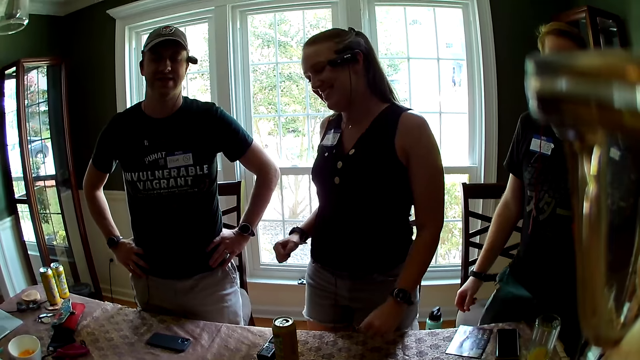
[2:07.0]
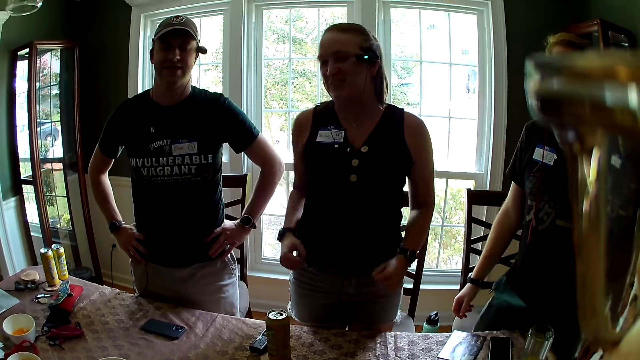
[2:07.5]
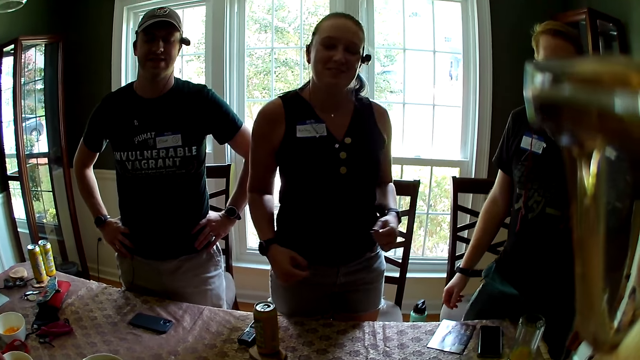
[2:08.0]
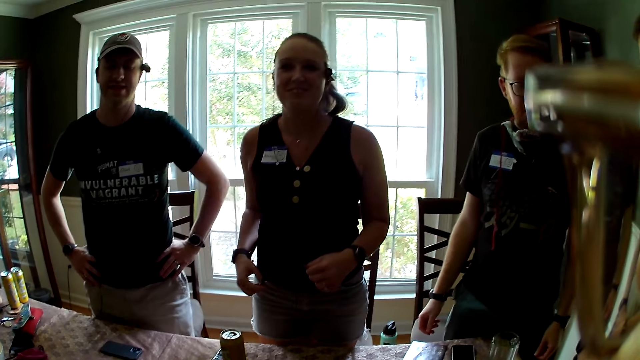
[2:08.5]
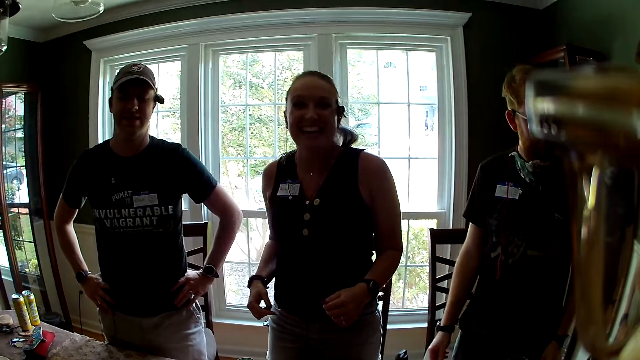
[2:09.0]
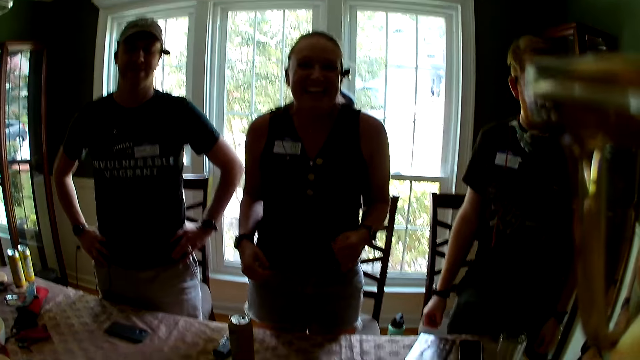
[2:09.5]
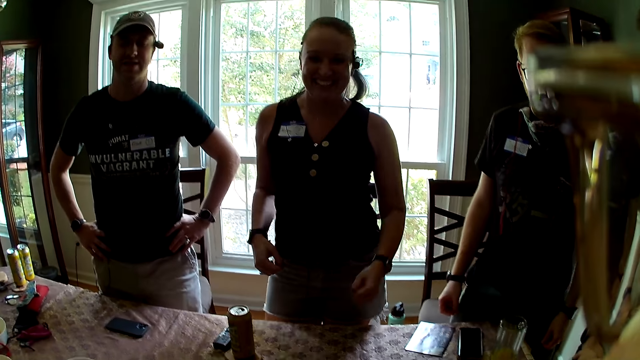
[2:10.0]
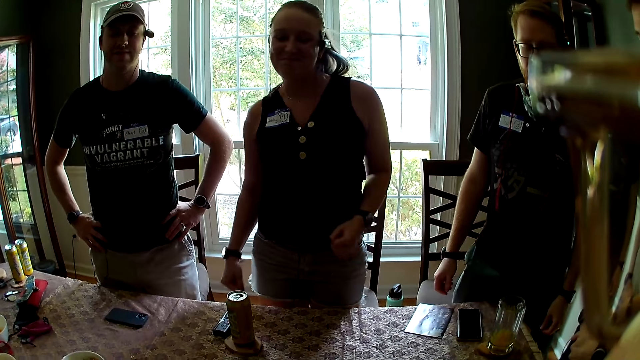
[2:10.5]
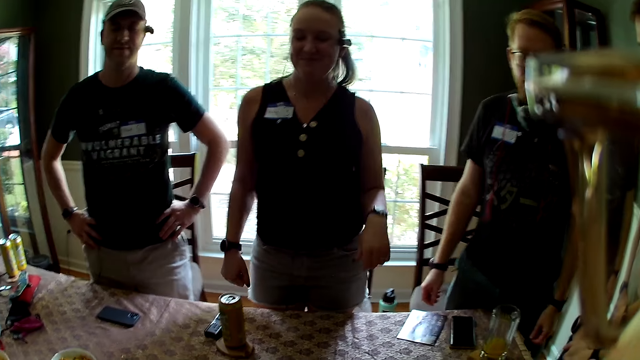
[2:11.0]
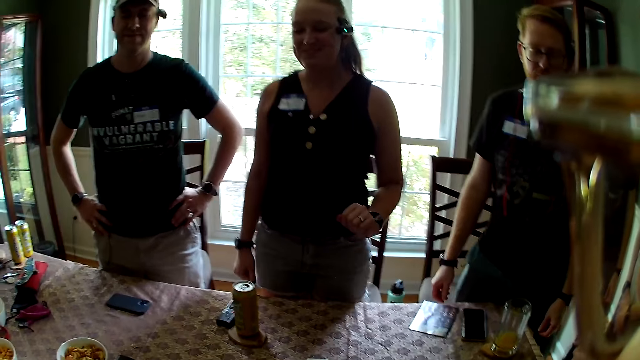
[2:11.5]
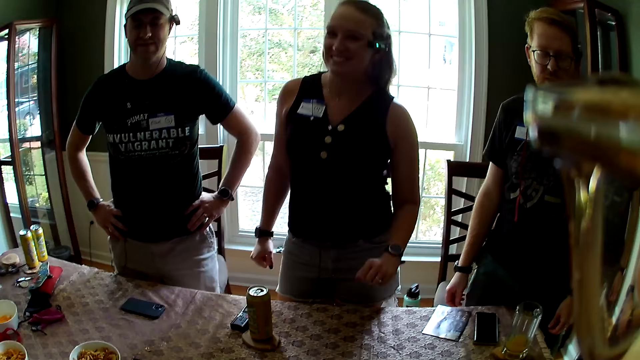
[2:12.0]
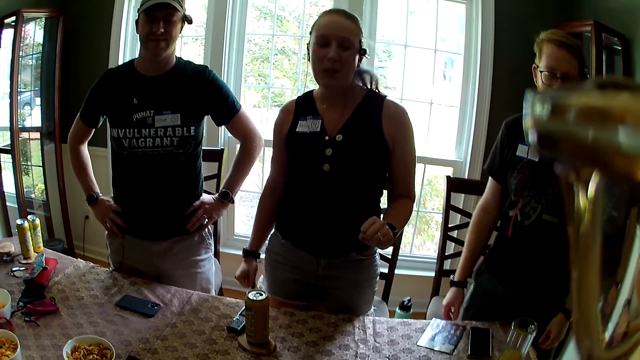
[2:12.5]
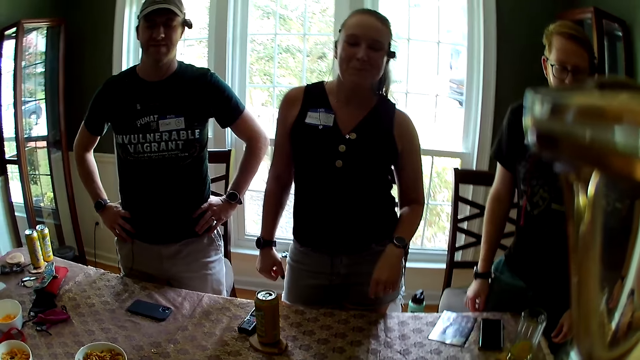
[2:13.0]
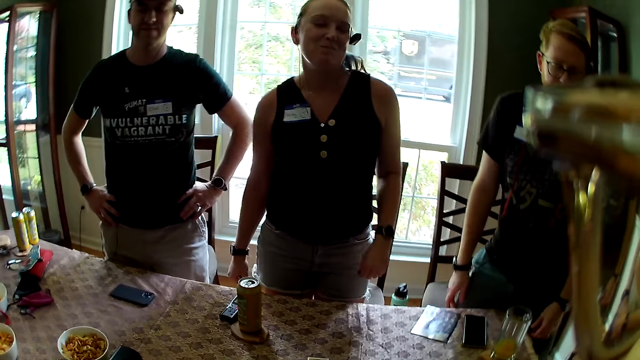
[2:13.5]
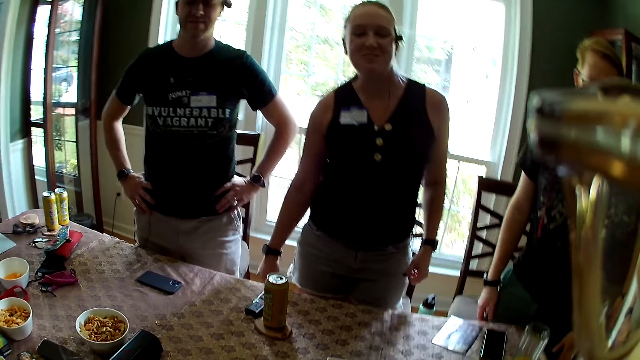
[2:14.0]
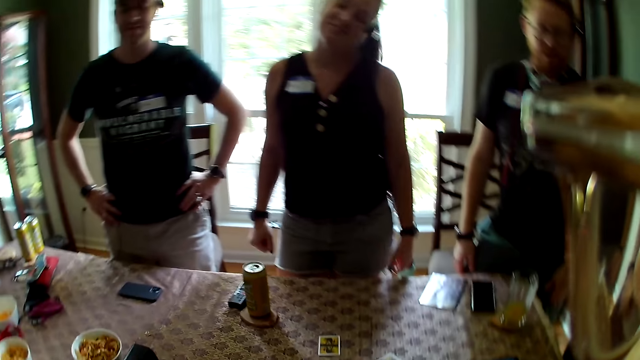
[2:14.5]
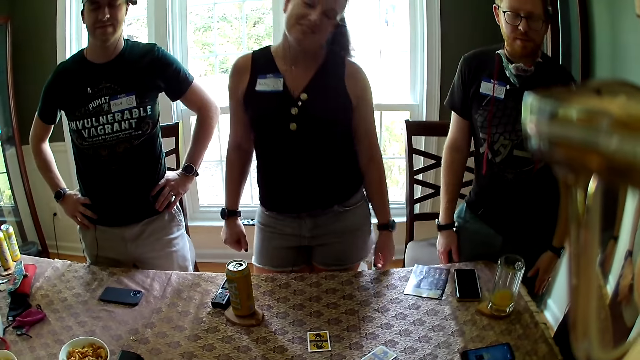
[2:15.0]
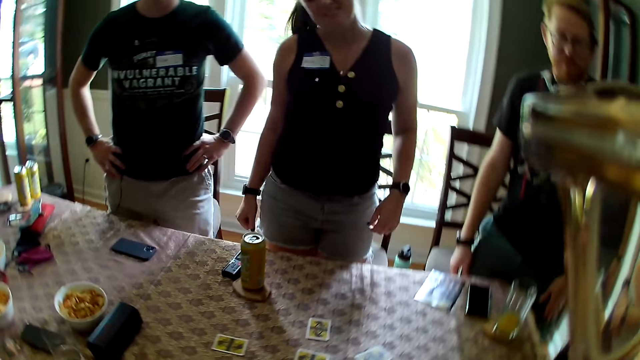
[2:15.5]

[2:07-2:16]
The camera wearer looks around.

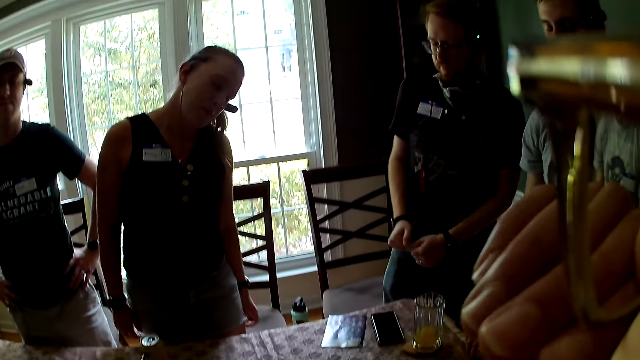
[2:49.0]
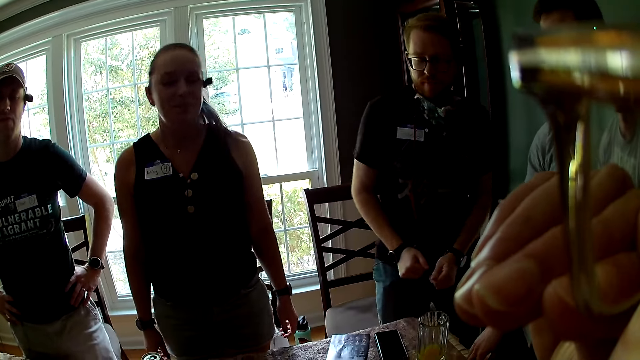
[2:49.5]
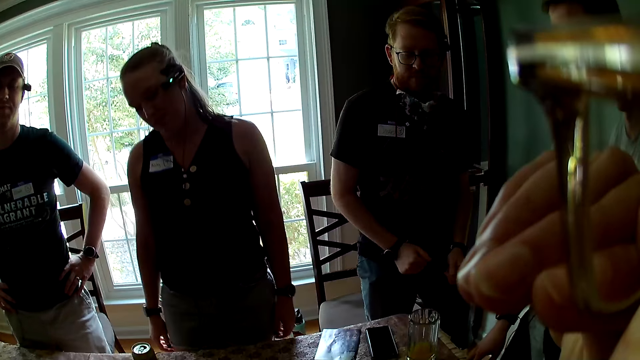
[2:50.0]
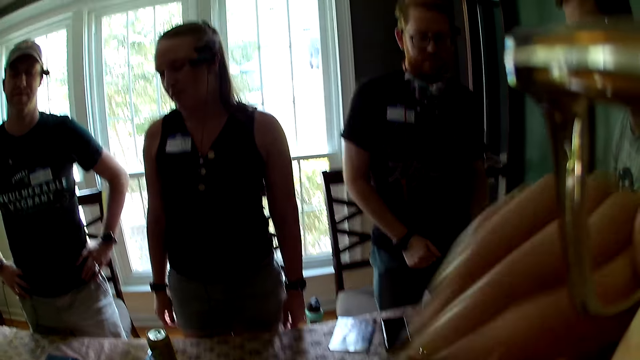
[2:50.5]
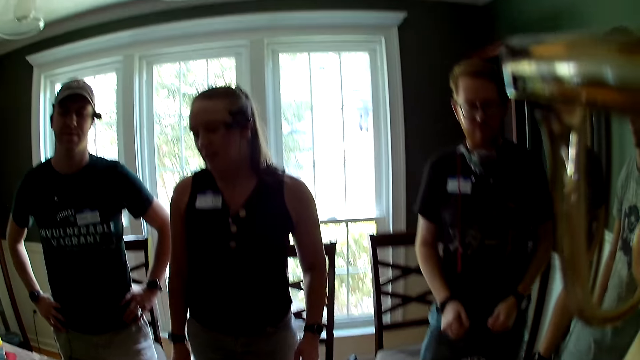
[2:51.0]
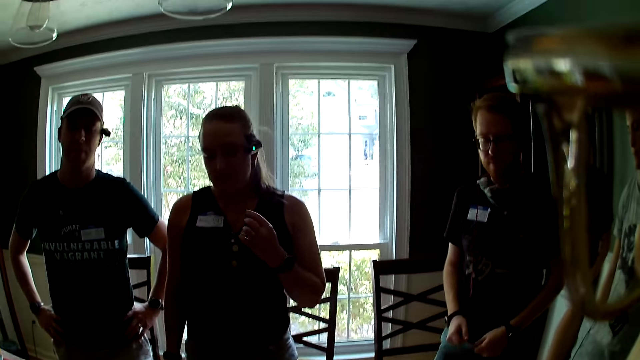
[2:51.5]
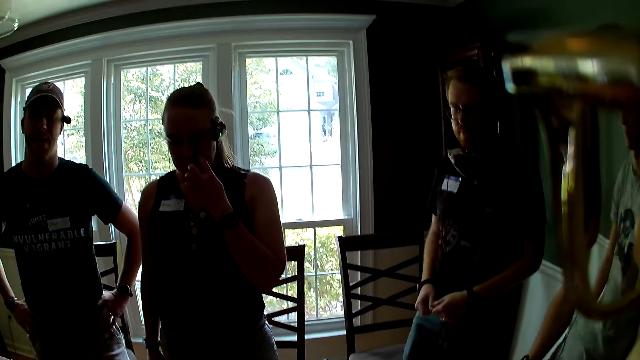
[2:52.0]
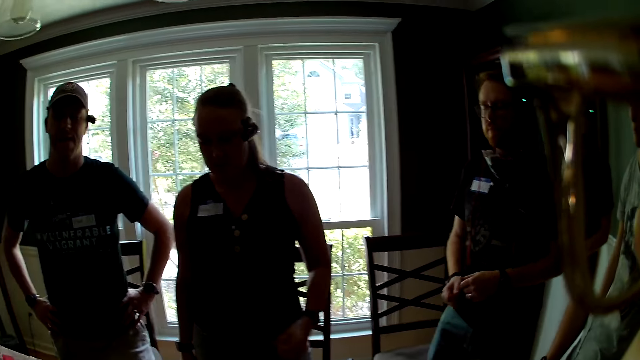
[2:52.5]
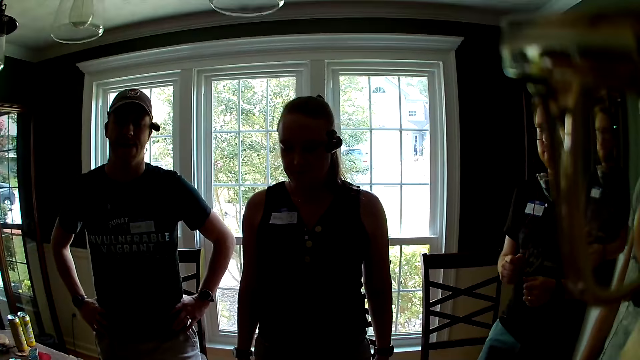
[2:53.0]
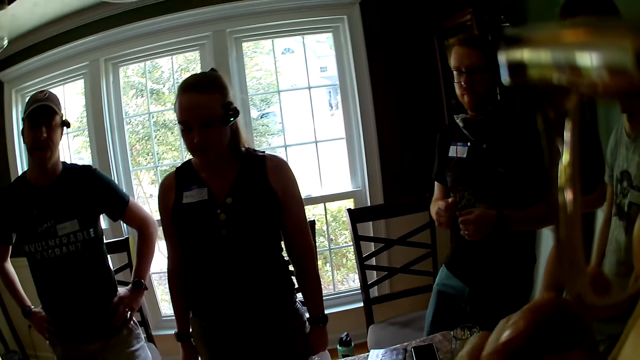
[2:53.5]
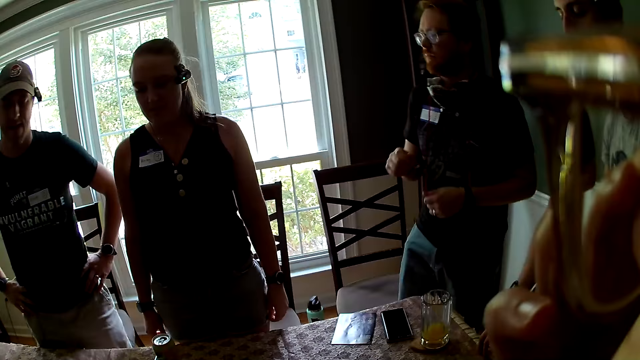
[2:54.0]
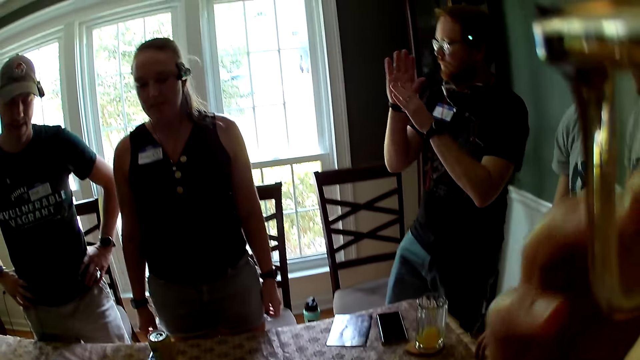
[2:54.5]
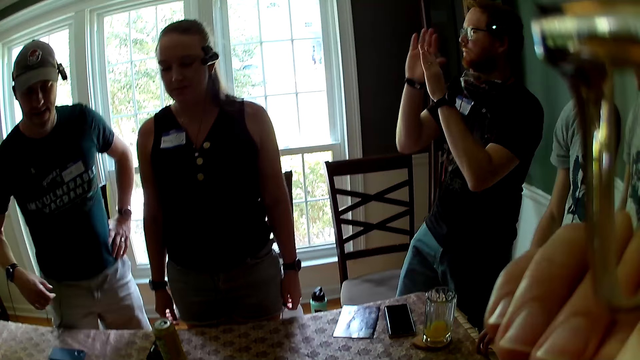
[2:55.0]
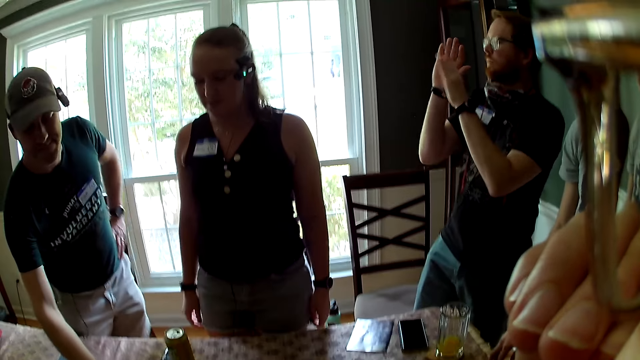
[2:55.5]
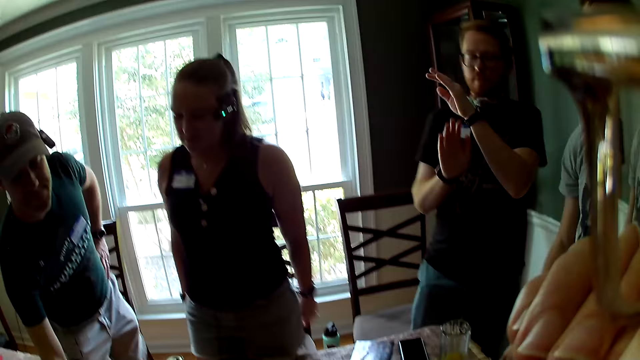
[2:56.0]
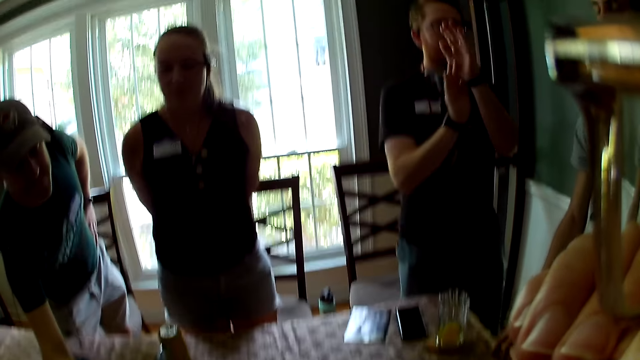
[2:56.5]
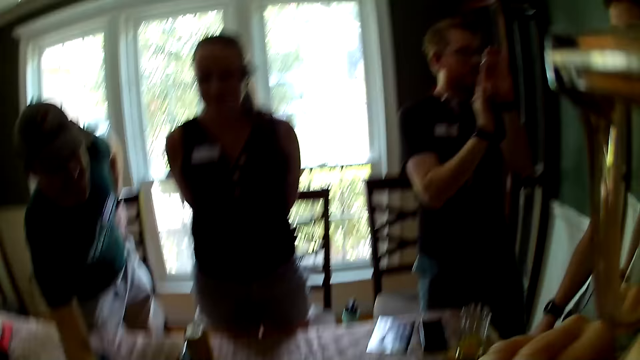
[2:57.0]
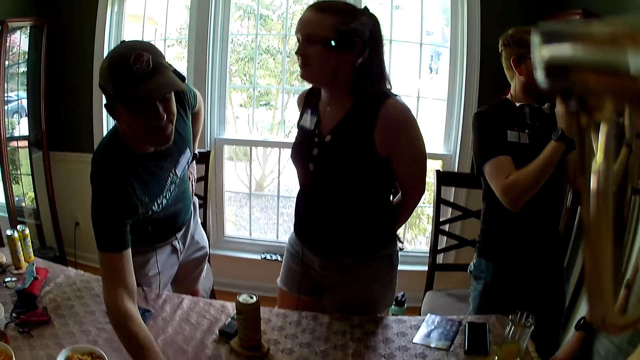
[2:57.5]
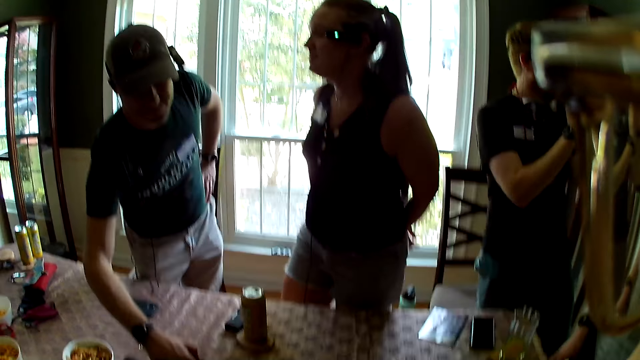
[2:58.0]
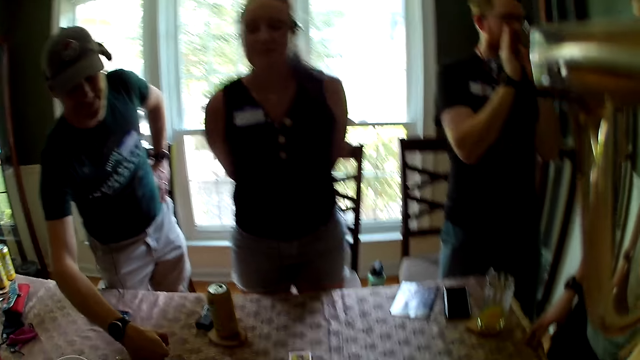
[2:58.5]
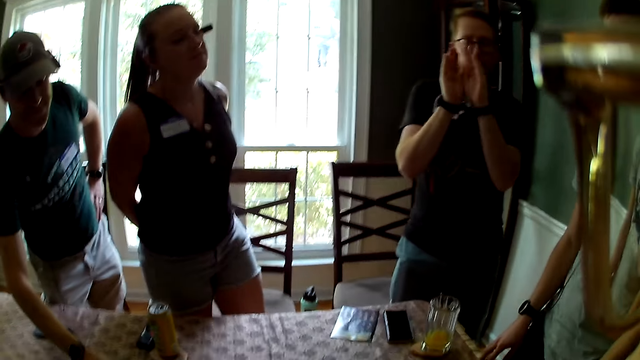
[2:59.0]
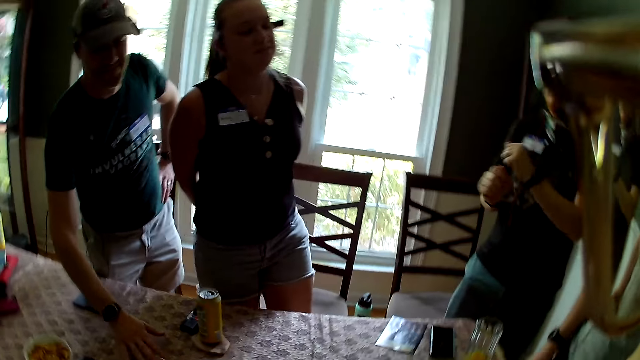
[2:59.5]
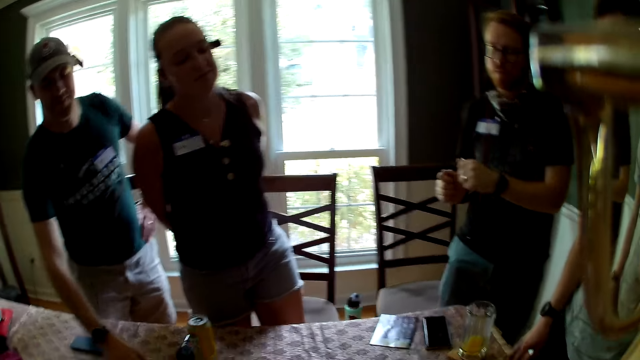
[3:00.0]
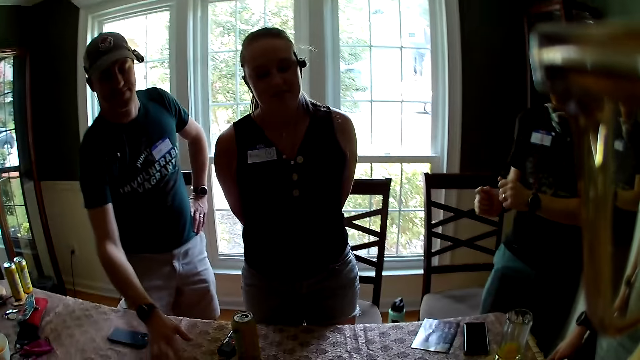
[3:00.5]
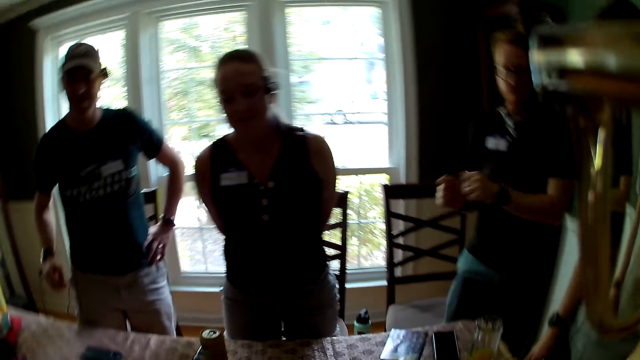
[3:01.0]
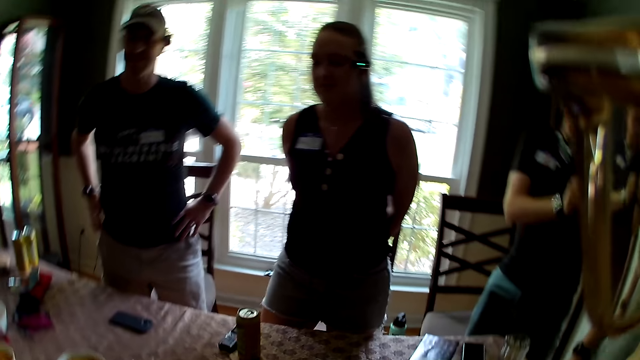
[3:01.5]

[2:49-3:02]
The camera wearer raises a hand up. They look around.
